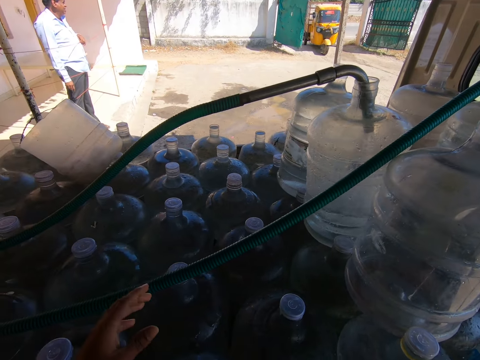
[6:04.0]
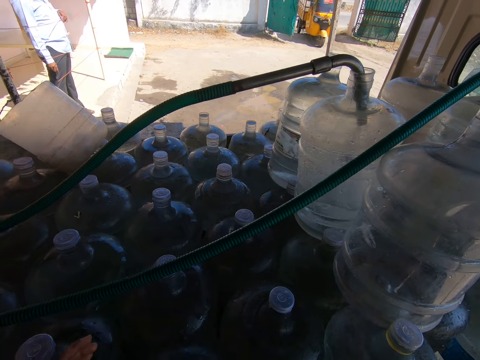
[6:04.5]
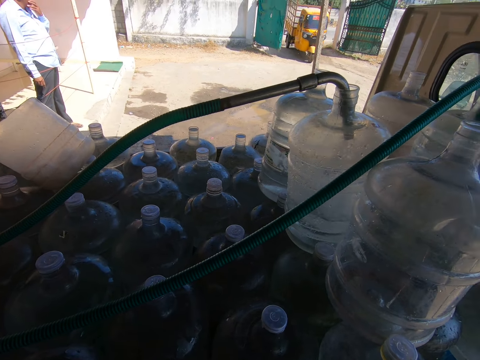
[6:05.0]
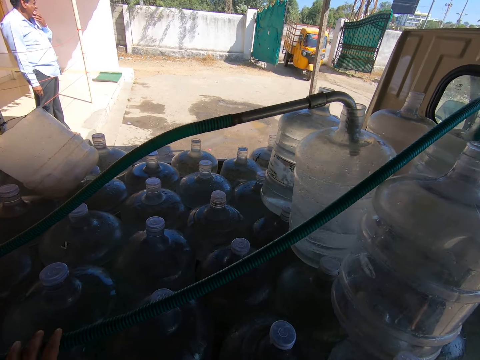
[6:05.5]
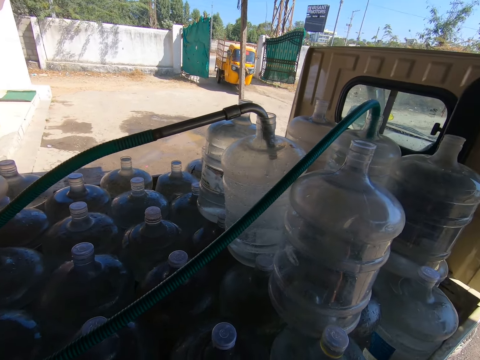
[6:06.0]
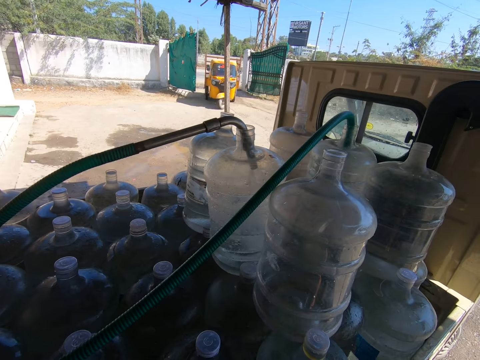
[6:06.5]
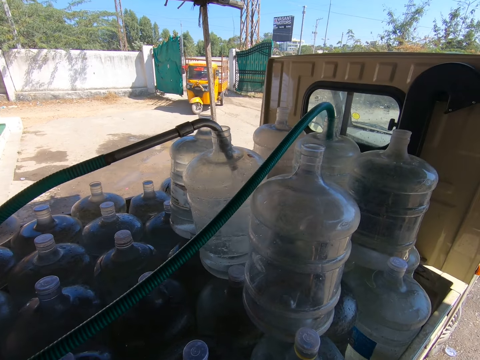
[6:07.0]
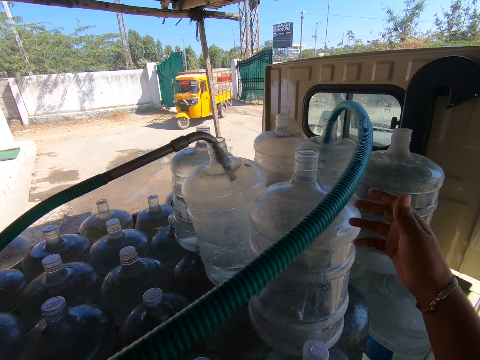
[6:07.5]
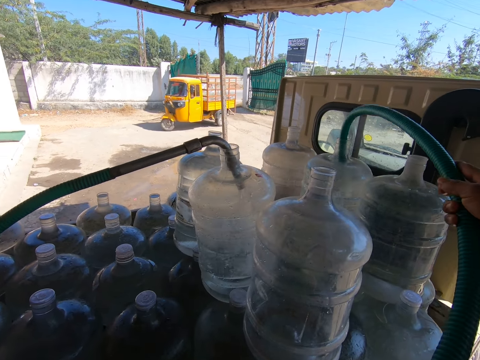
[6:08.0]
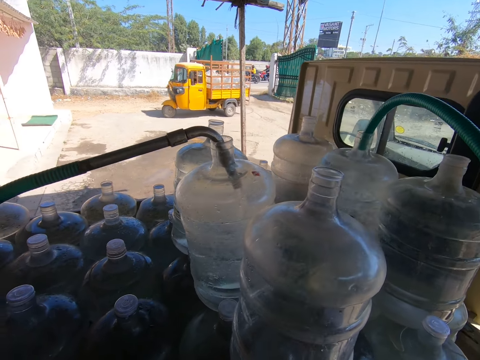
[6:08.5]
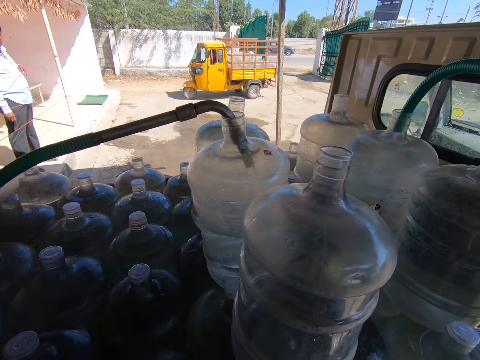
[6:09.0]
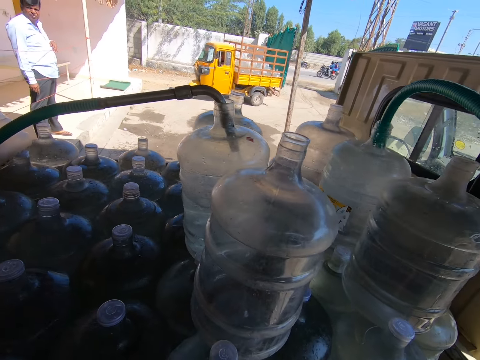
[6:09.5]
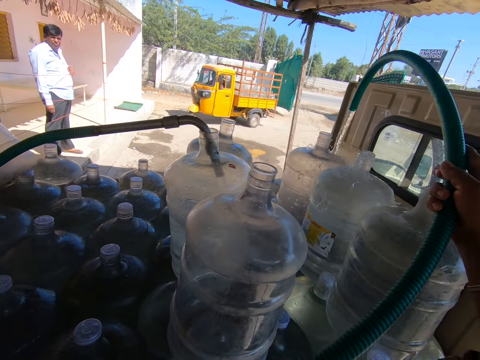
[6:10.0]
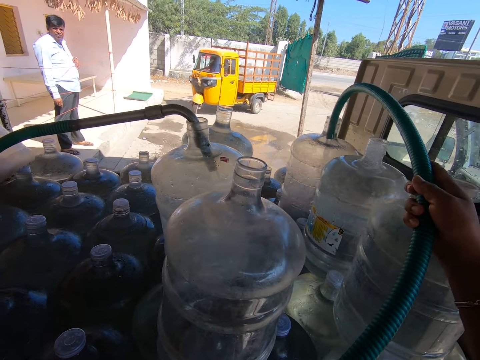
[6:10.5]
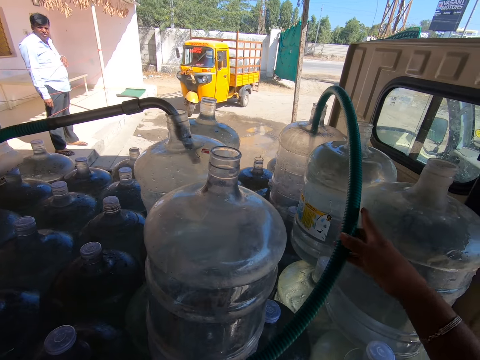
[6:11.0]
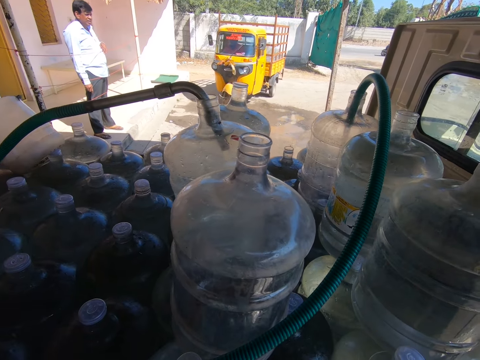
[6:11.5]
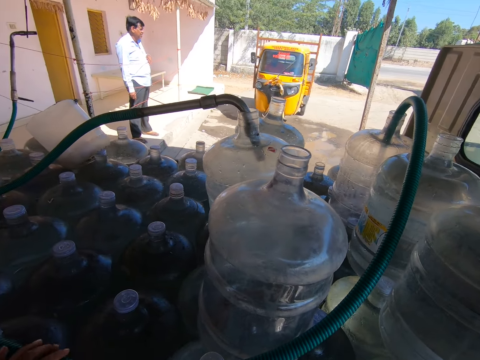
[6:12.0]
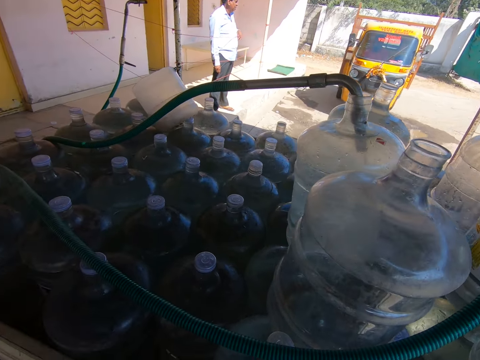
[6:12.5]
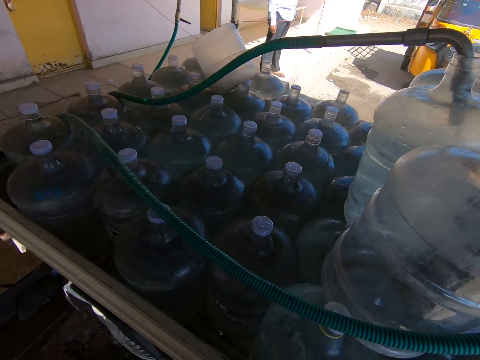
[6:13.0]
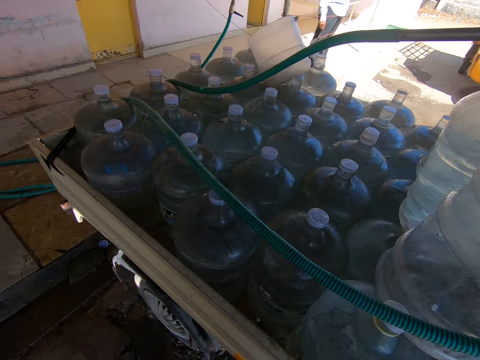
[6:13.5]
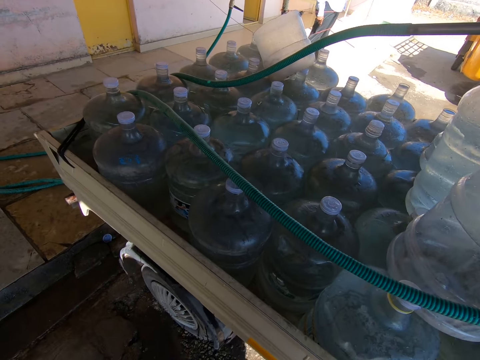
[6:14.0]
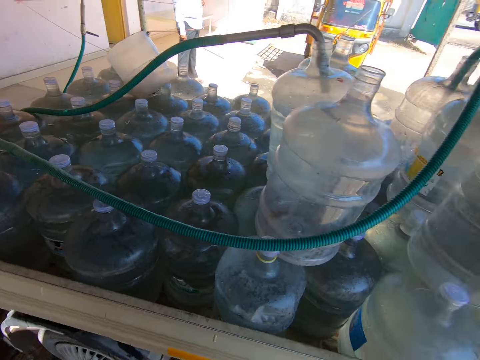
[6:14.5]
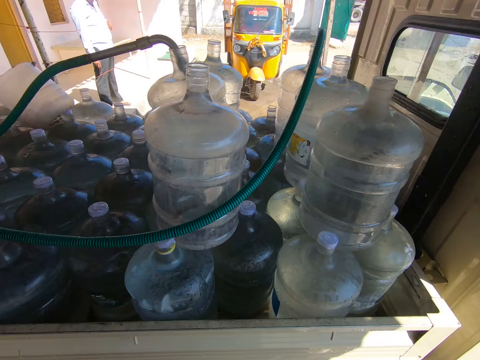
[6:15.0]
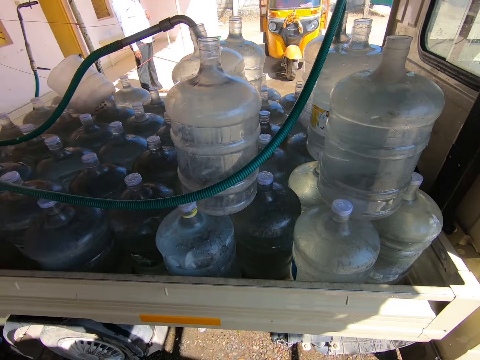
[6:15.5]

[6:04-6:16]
The camera wearer looks around. A man touches his face with his left hand. The camera wearer holds the hose with his right hand. He converses with the man. He picks up the hose from the water dispenser can with his right hand. He puts the hose into the water dispenser can with his right hand. He looks around.

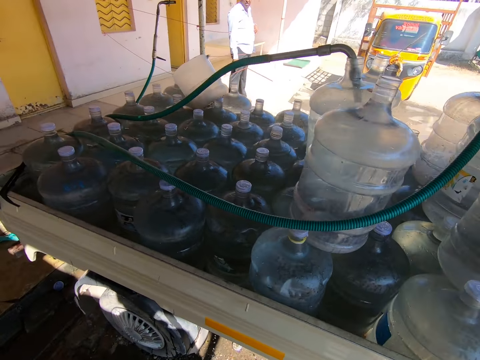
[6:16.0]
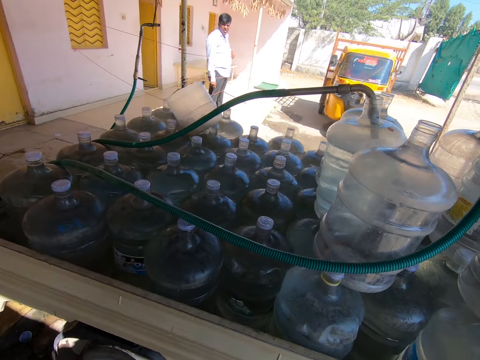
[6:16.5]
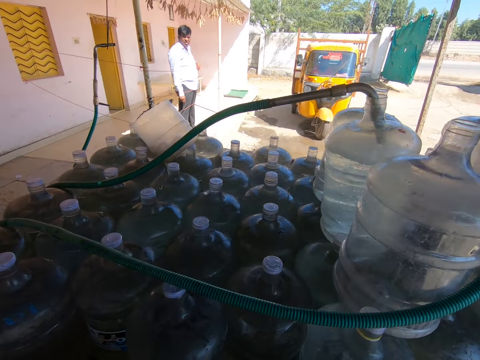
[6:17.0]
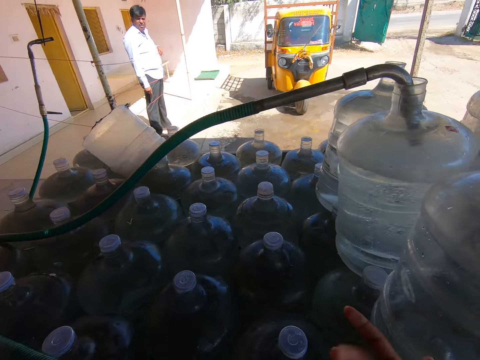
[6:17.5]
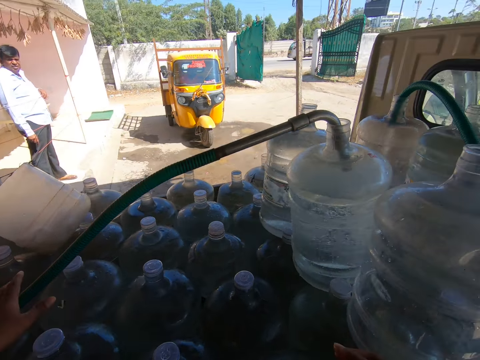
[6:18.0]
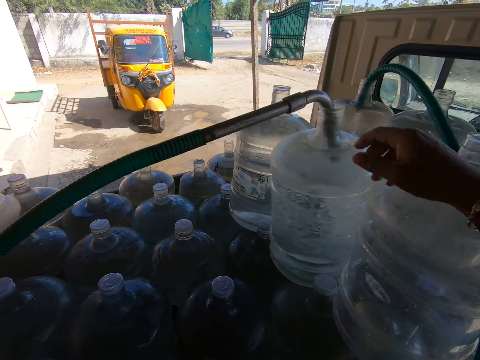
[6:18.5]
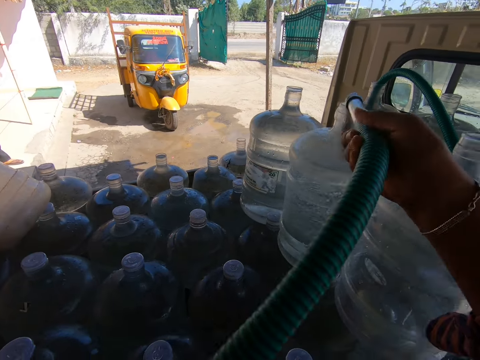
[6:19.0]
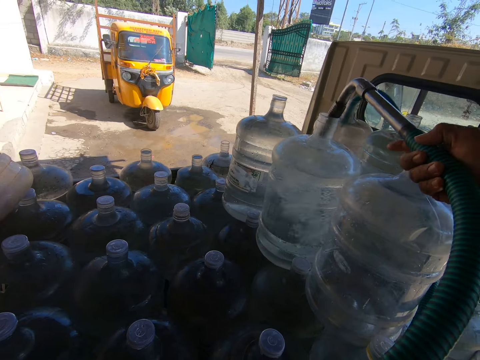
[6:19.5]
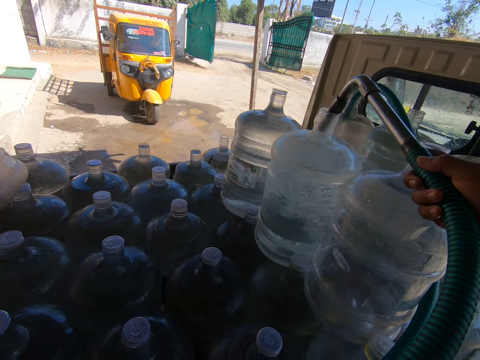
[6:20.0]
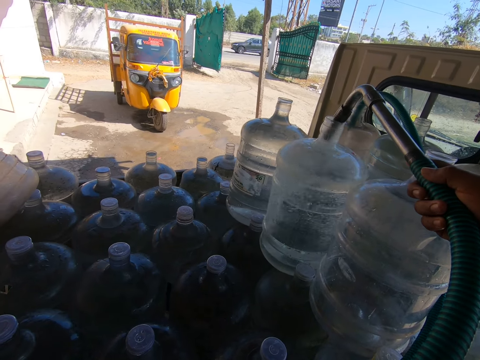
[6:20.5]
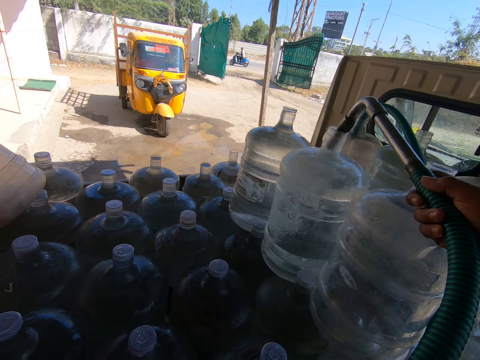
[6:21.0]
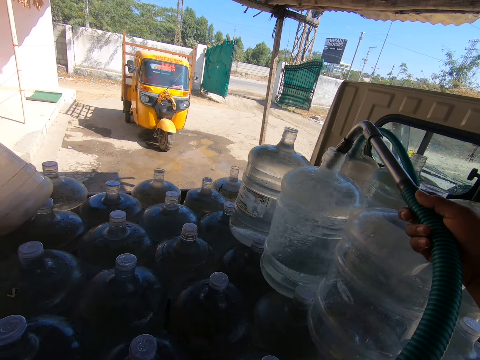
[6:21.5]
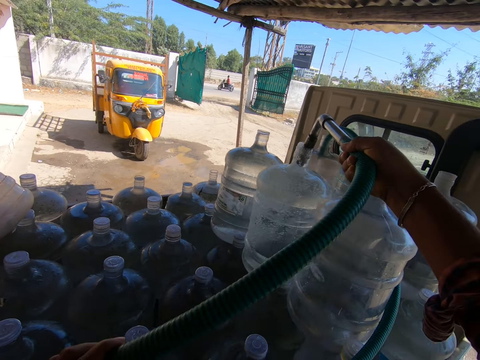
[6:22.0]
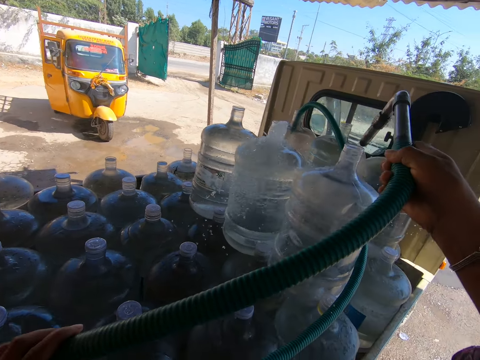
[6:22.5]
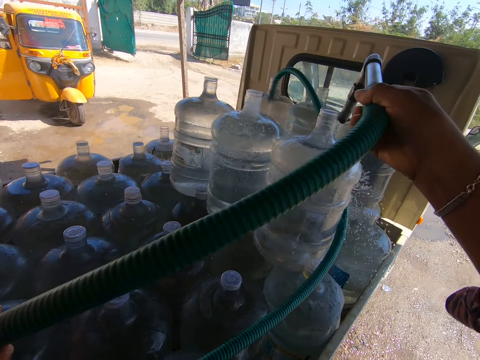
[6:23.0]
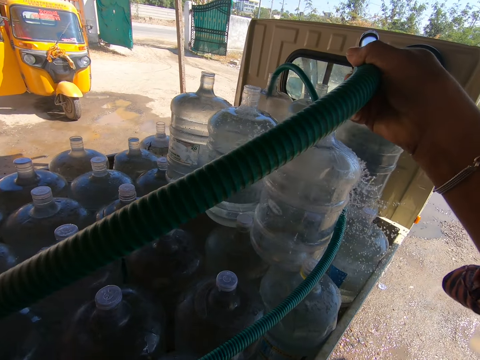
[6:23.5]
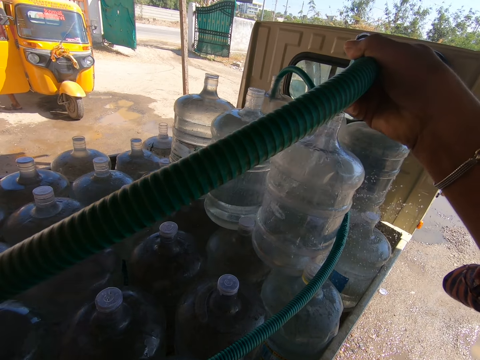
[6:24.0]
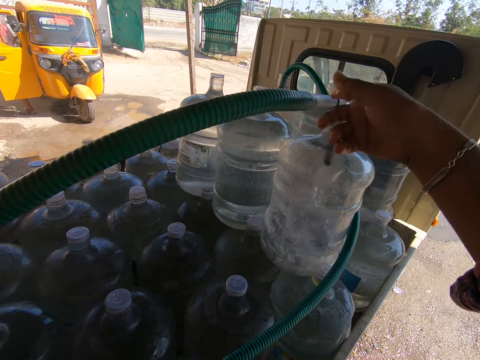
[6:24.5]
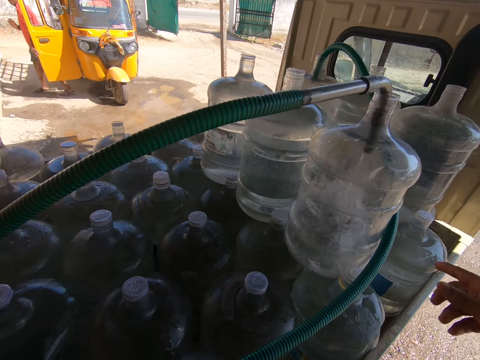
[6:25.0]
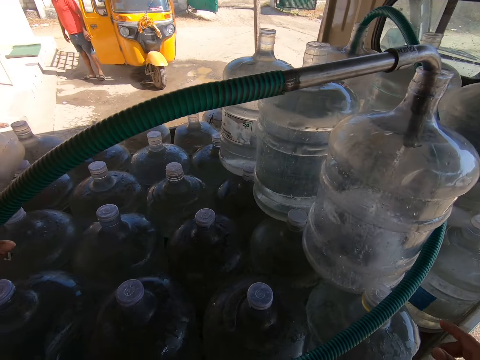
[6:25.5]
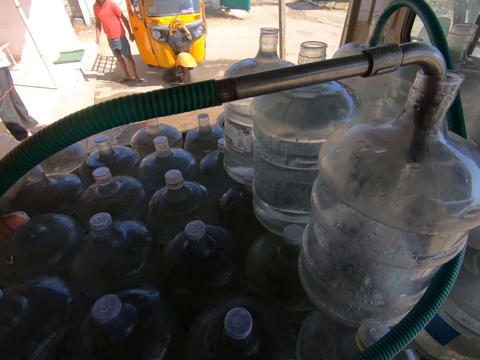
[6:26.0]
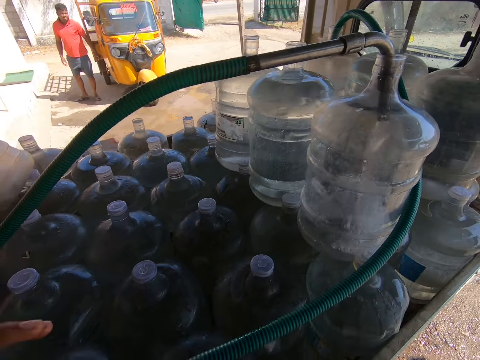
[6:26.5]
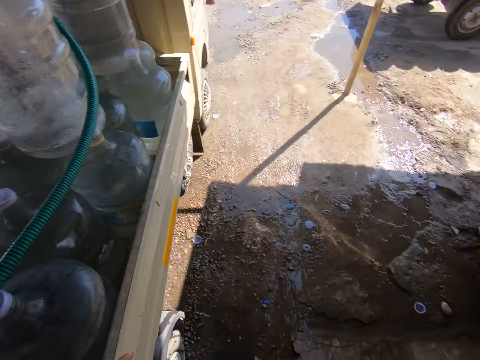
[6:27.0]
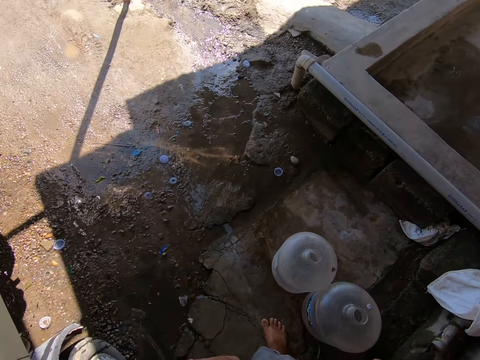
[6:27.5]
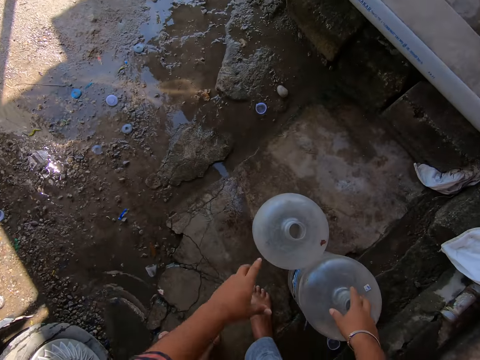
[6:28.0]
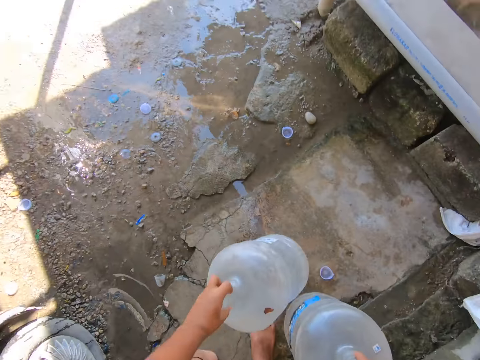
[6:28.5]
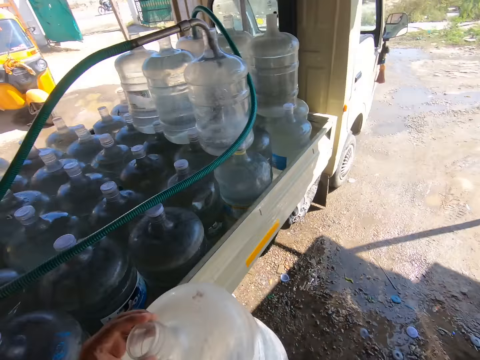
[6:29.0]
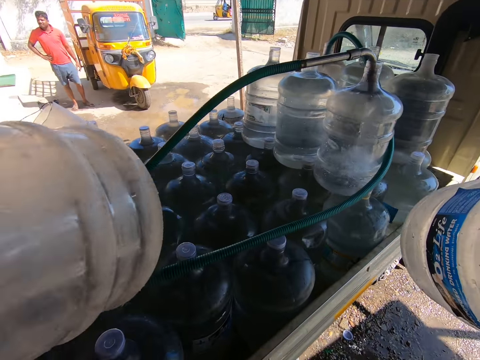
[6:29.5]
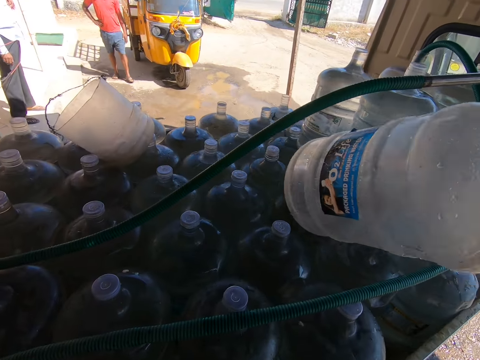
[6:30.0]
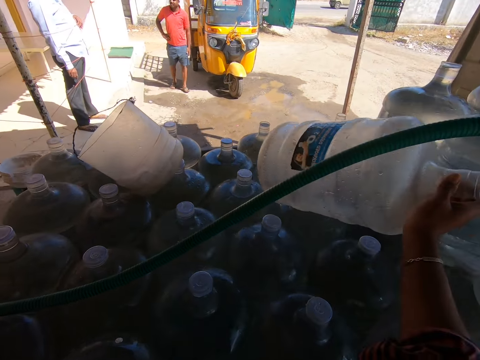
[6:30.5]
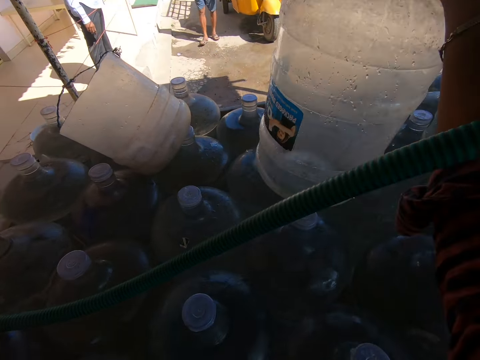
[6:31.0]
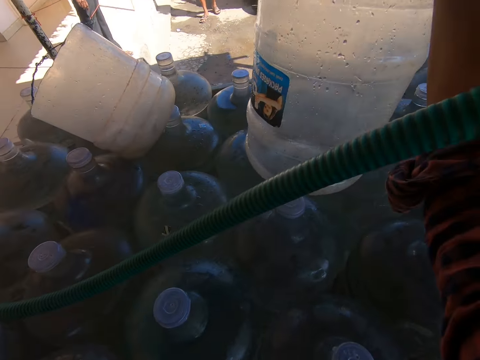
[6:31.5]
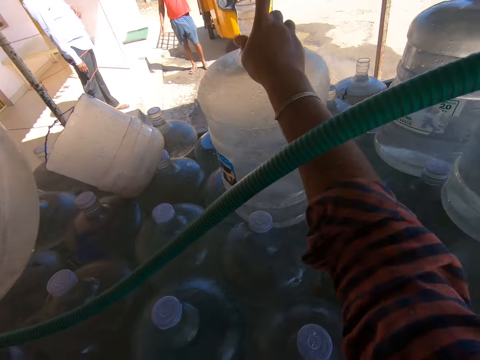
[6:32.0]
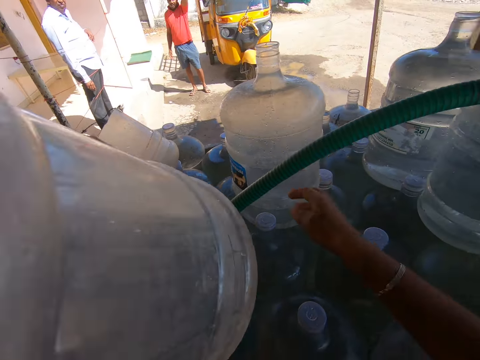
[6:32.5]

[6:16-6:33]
The camera wearer converses with a man. He holds the hose with his hands. He picks up the hose from the water dispenser can with his right hand. Another man steps out of a tricycle. The camera wearer puts the hose into the water dispenser can with his right hand. The other man shuts the door of the tricycle with his left hand. The camera wearer picks up a dispenser can from the ground with his left hand and picks up a dispenser can from the ground with his right hand. The first man interacts with the other man. The camera wearer places the water dispenser can on water dispenser cans on the truck with his right hand.
